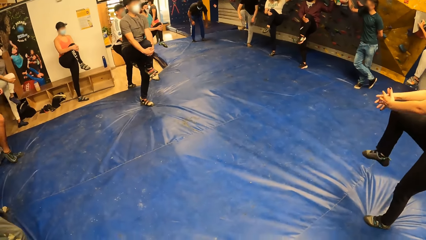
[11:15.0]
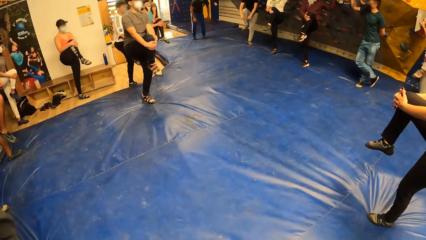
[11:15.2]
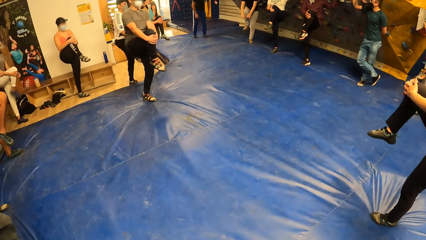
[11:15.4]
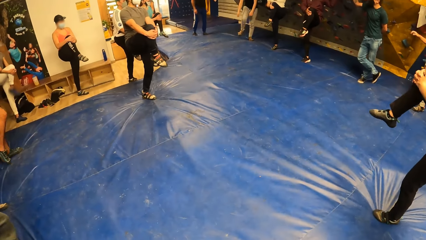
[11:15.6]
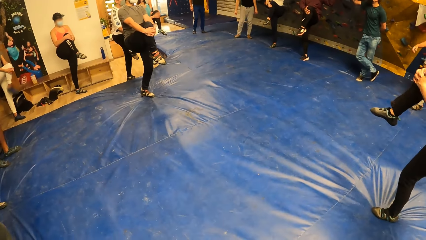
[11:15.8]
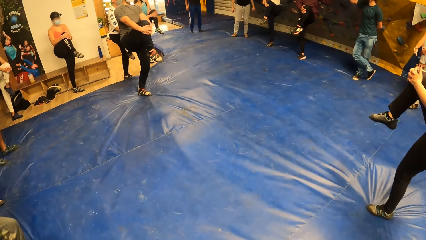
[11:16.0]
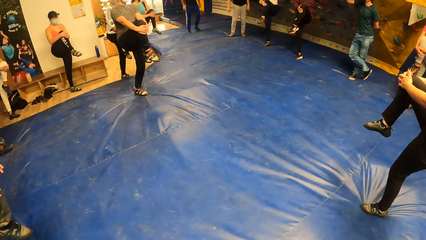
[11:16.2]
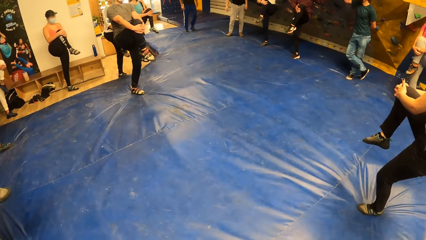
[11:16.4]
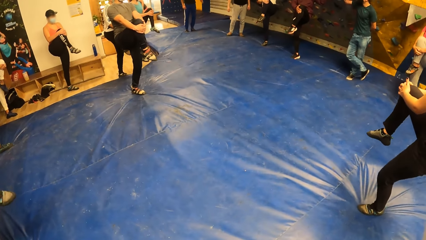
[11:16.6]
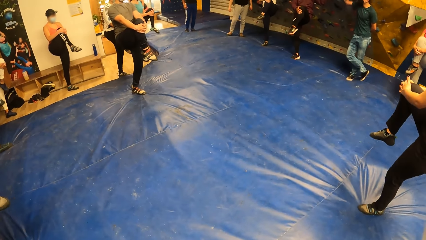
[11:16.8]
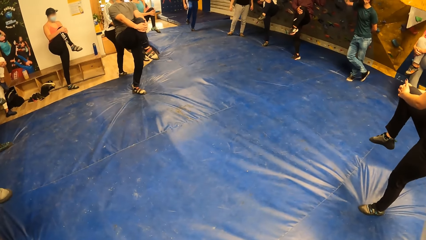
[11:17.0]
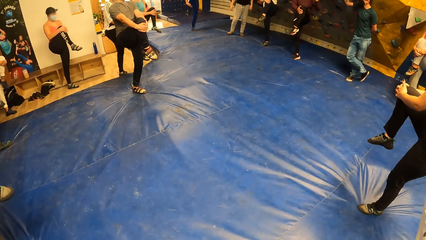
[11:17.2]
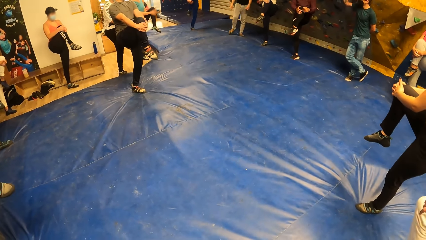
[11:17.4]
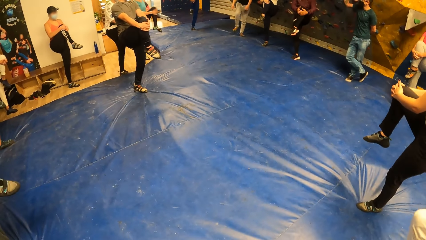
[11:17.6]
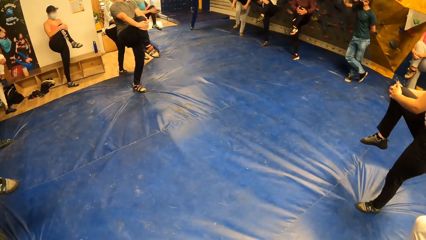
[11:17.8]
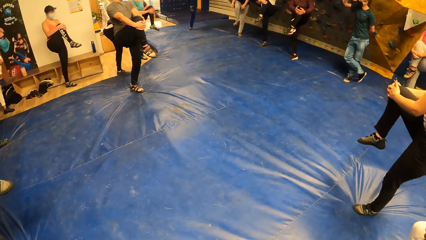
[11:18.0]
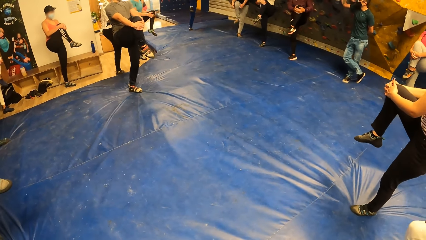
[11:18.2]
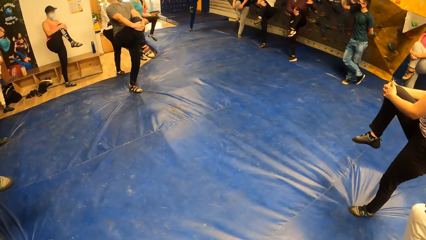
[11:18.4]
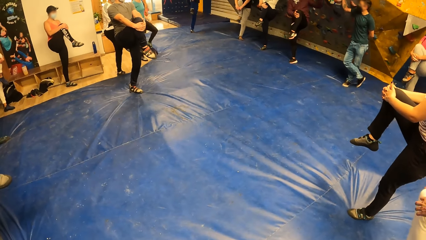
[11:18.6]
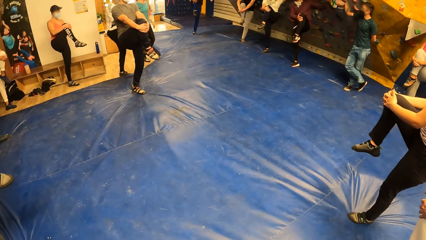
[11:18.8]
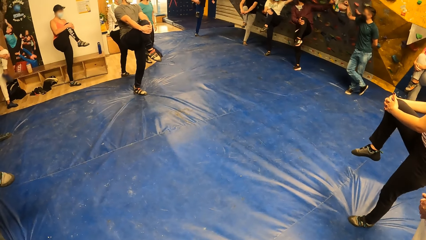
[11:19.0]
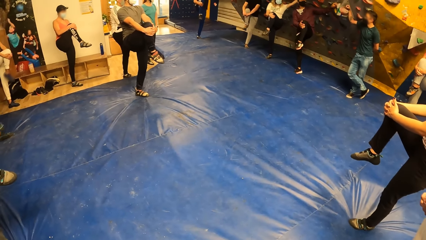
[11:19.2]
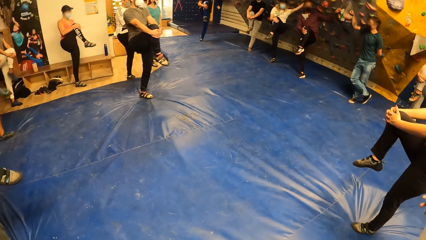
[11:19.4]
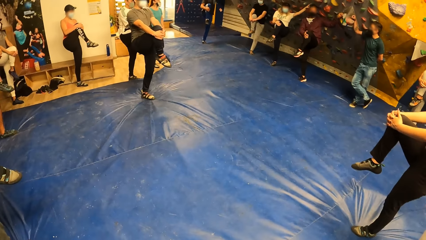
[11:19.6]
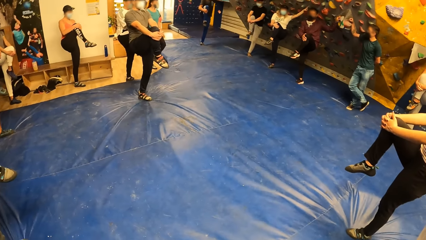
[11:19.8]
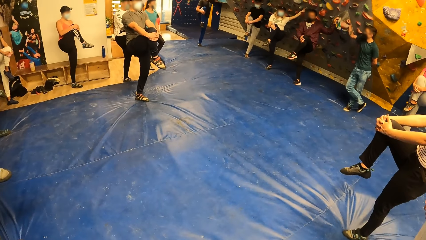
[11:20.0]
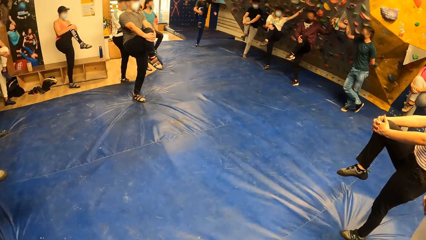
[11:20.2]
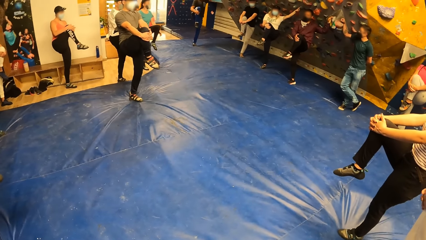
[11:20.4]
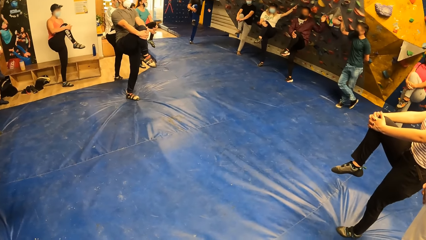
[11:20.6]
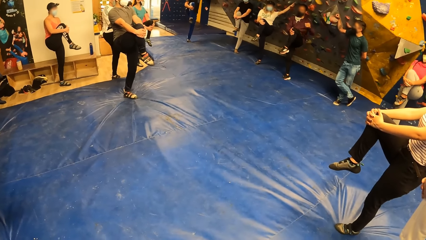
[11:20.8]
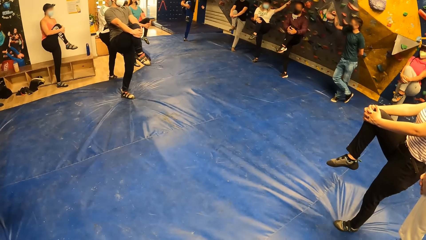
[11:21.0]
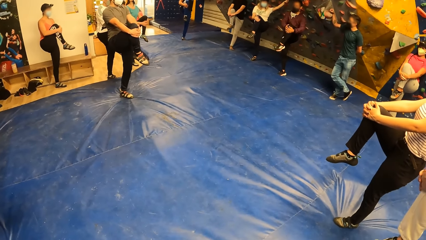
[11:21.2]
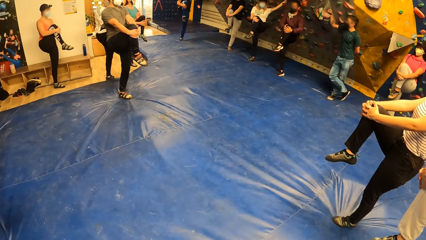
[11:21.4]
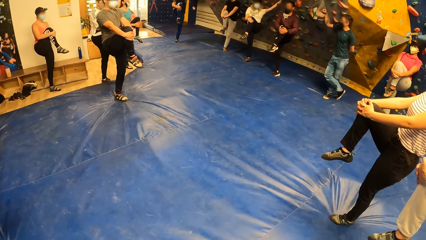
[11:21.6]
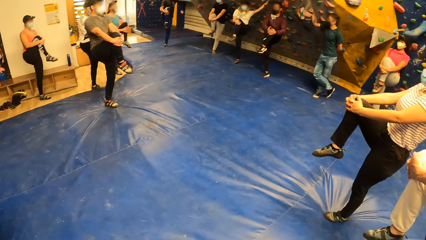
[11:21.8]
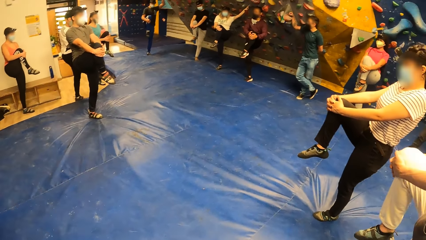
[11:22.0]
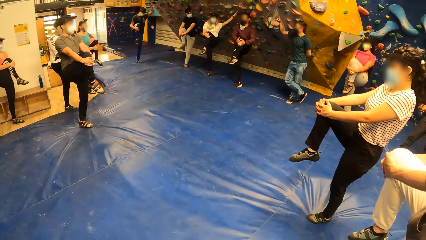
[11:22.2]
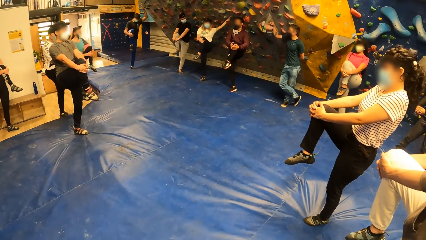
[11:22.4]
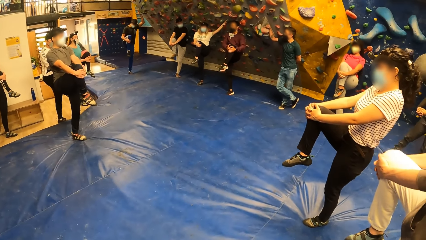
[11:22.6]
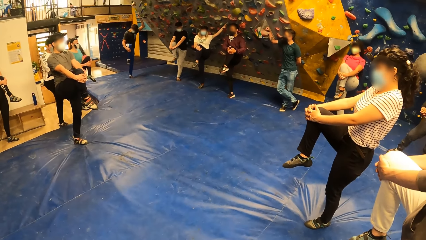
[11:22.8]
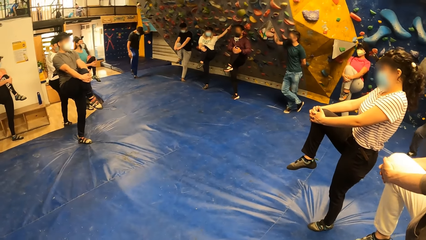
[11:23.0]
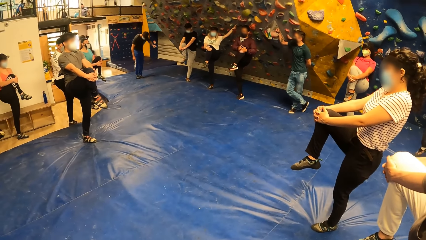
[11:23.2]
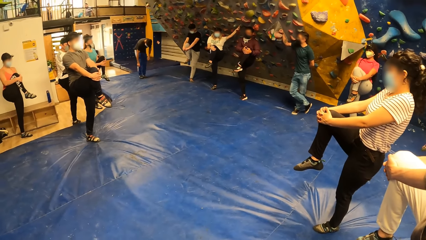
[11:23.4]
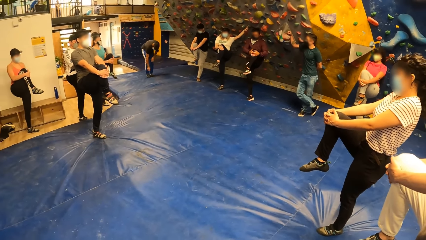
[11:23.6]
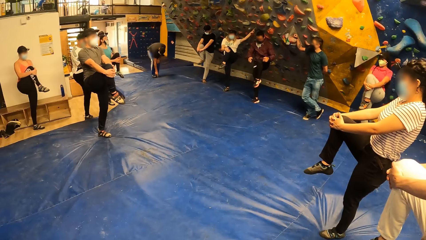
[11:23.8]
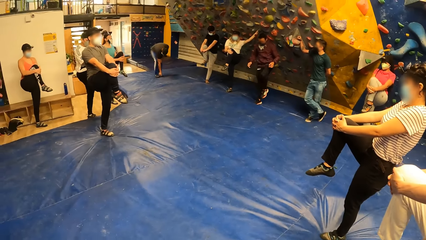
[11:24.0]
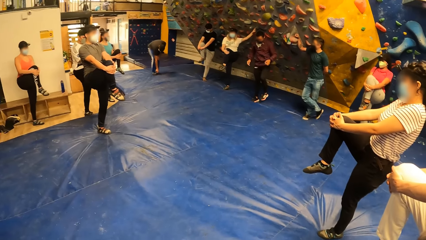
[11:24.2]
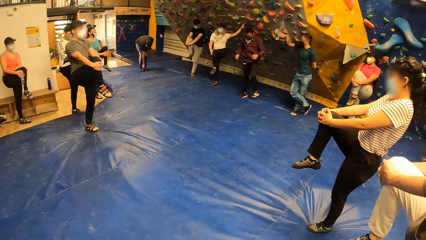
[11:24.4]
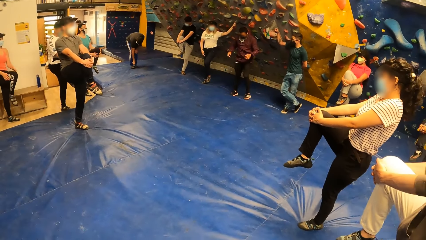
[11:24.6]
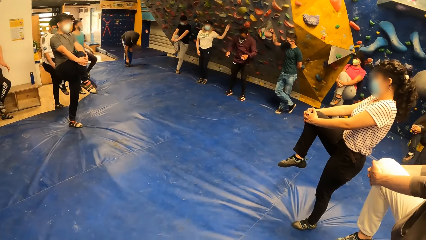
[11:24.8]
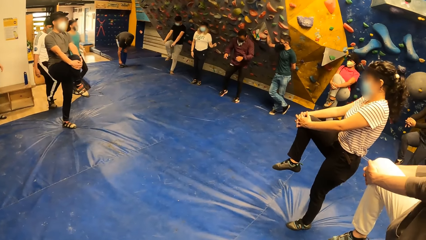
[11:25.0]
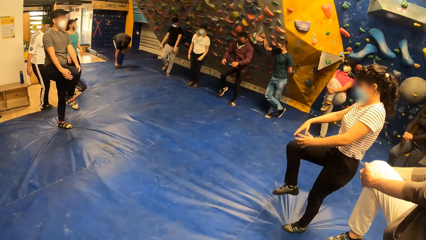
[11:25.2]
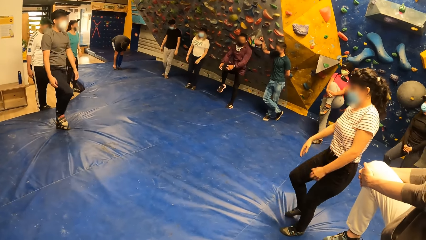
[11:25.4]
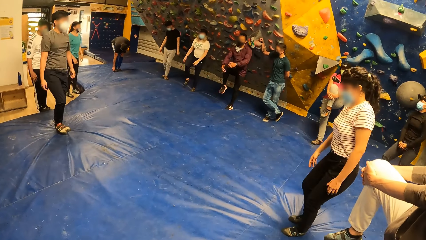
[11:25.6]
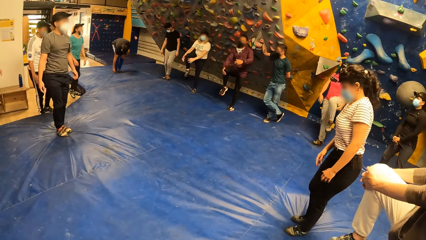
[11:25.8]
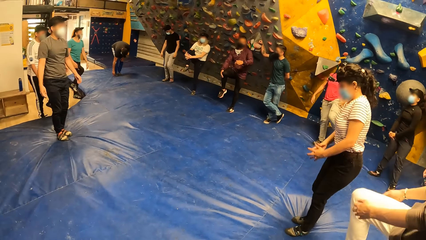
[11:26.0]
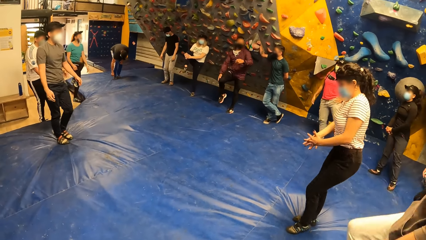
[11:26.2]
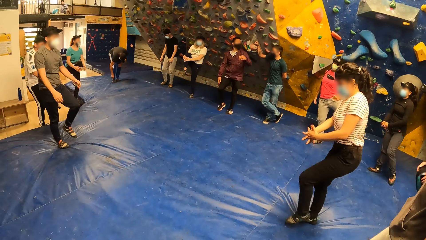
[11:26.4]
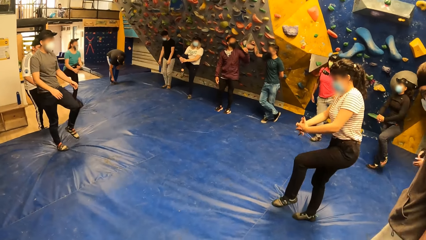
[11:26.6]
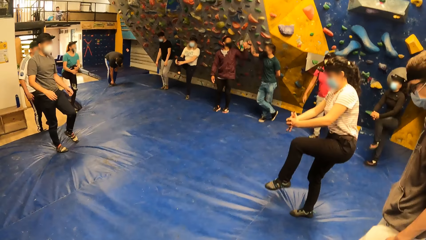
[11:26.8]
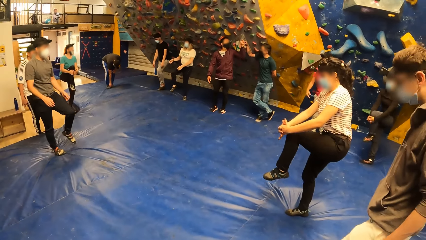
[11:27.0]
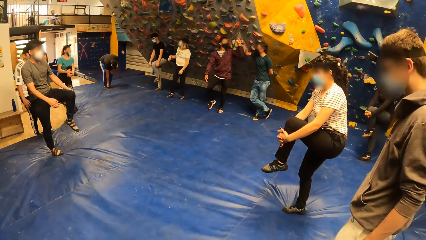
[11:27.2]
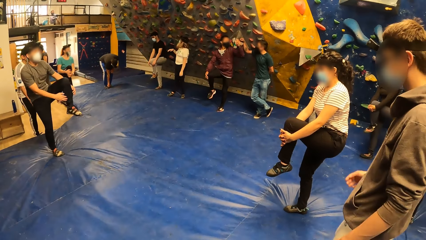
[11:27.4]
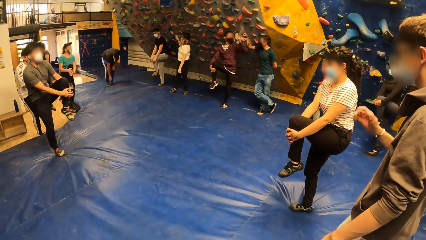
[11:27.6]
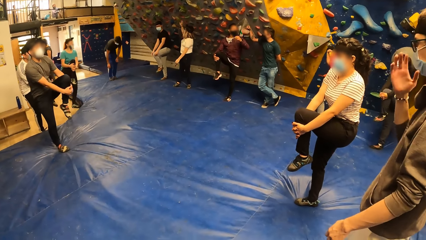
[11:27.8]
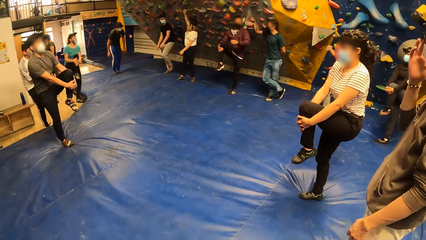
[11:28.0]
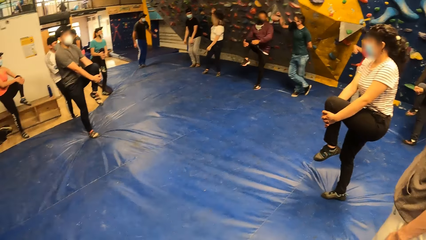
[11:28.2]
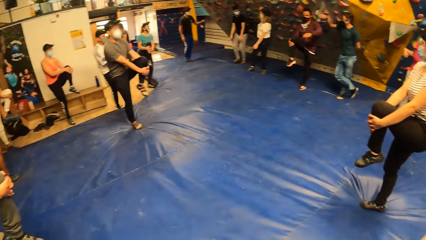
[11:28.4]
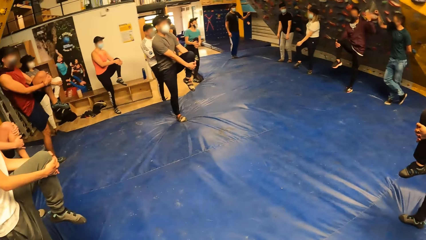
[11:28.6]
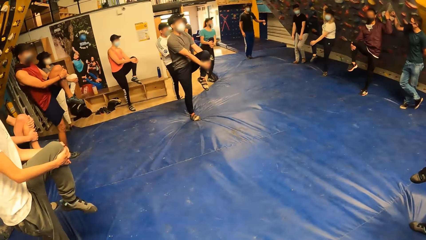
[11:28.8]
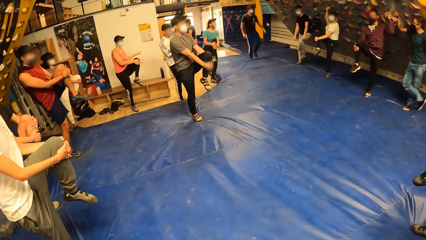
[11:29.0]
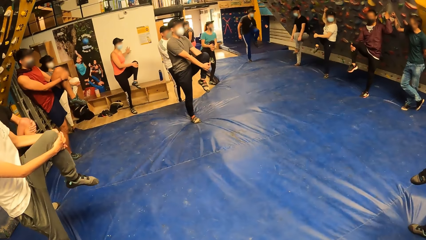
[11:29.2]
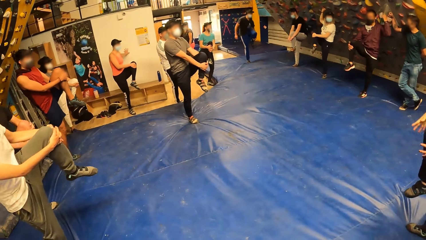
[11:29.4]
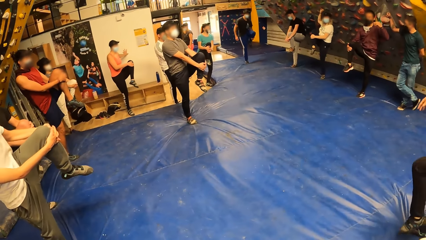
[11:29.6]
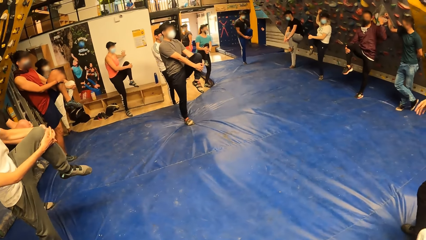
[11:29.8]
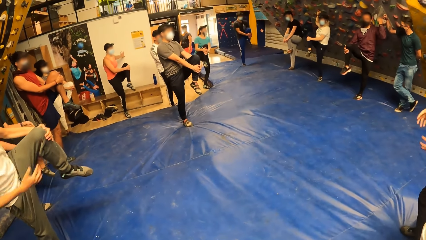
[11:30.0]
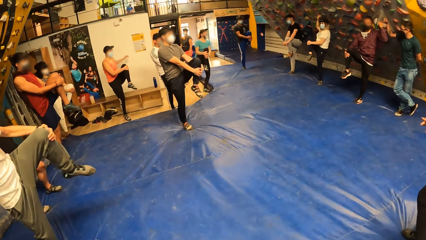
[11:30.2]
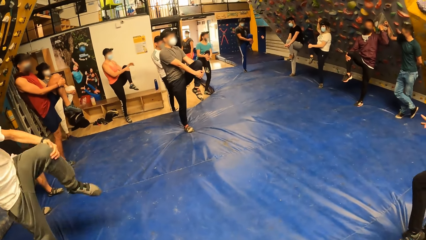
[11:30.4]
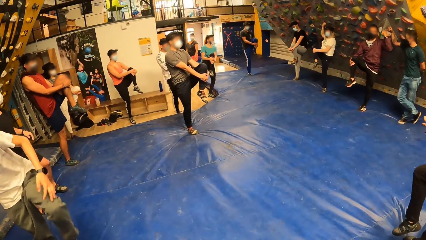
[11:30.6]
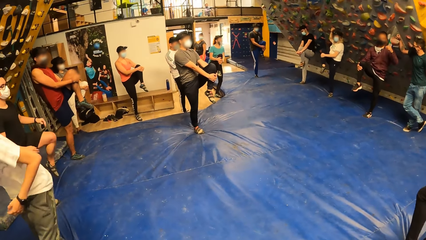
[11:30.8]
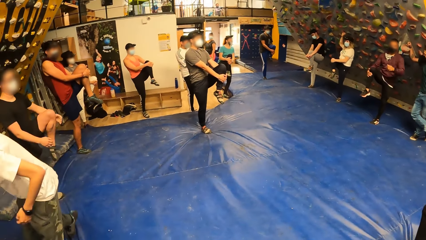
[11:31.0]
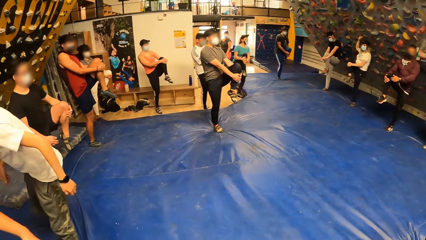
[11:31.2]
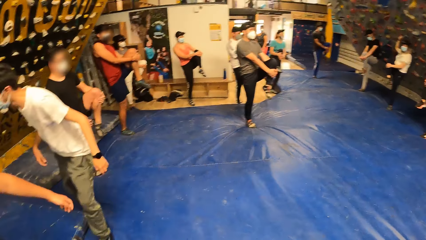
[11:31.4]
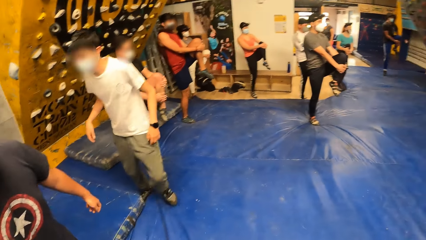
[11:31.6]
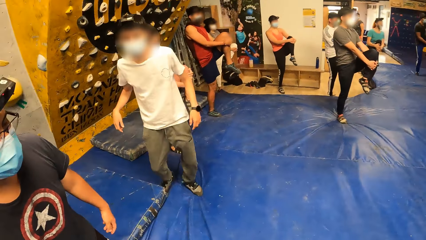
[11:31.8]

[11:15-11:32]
The camera wearer performs a knee stretching exercise with the group of people. A man puts hands on the raised leg. The man drops the leg. The man puts hands on the other raised leg. The camera wearer and the group of people drop their right leg on the bouldering mat. The camera wearer and the group of people raise their left leg. The camera wearer performs a knee stretching exercise with the group of people.
